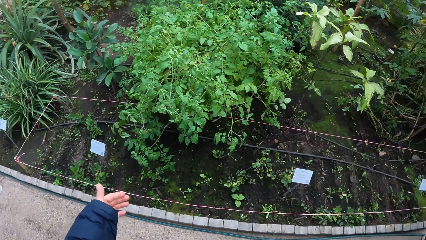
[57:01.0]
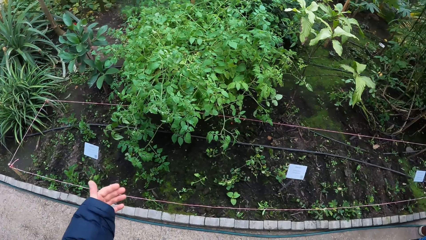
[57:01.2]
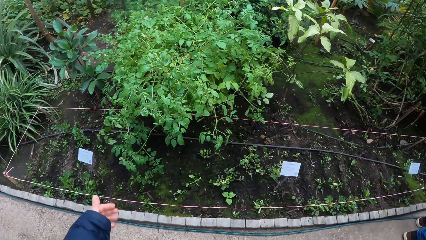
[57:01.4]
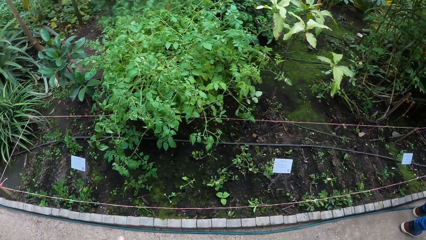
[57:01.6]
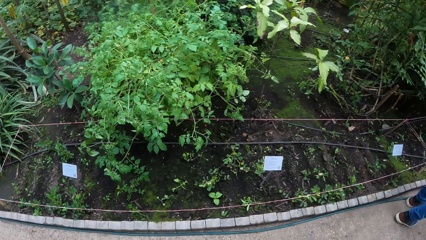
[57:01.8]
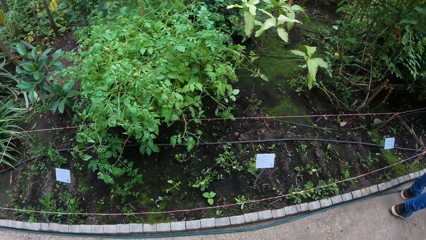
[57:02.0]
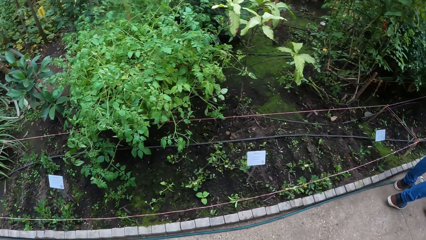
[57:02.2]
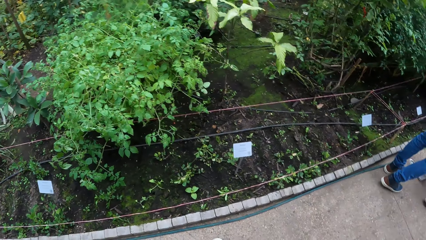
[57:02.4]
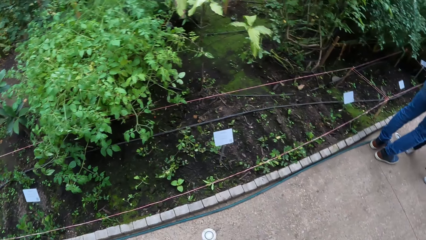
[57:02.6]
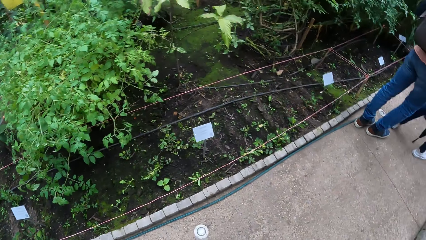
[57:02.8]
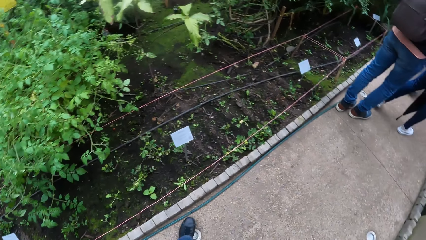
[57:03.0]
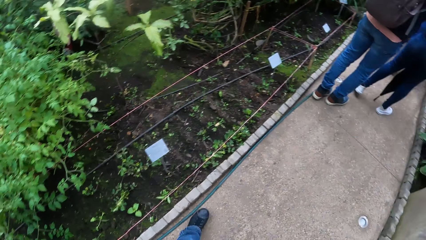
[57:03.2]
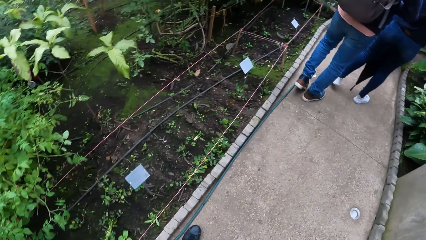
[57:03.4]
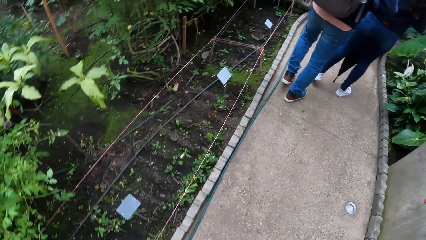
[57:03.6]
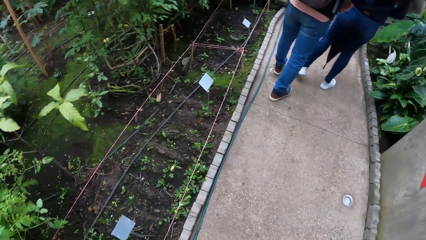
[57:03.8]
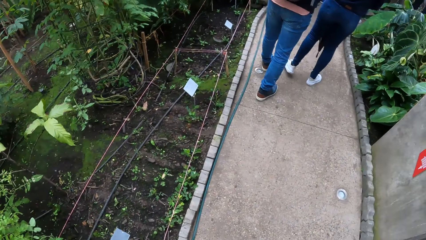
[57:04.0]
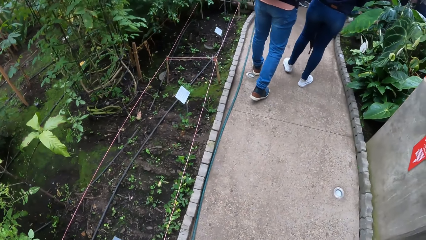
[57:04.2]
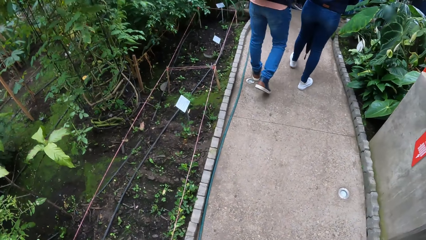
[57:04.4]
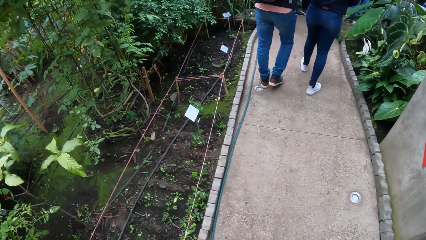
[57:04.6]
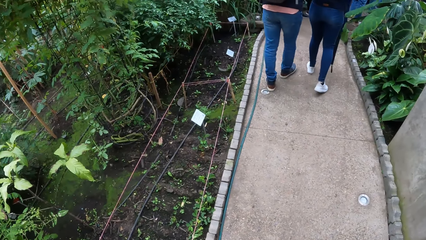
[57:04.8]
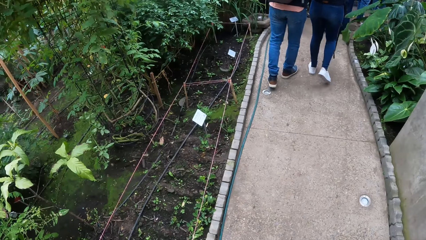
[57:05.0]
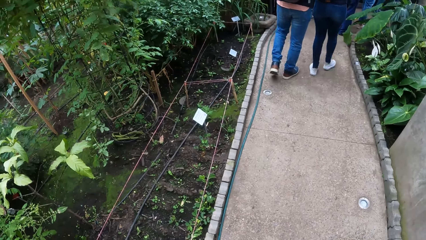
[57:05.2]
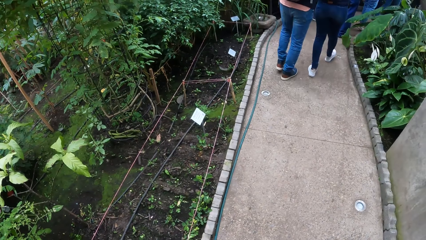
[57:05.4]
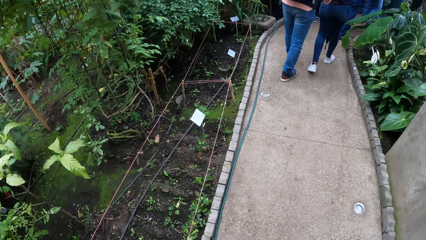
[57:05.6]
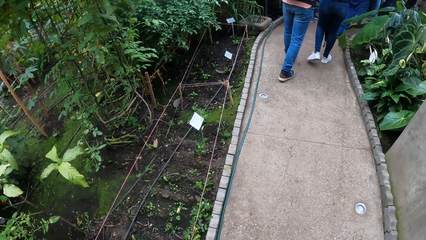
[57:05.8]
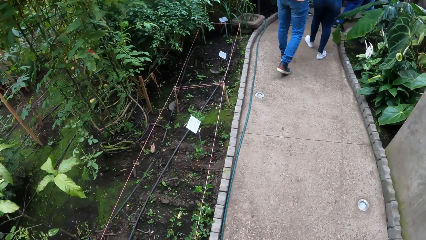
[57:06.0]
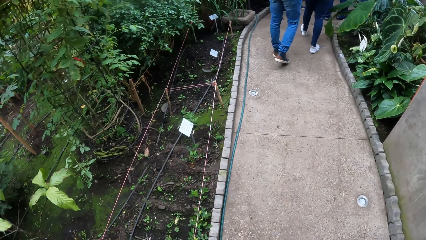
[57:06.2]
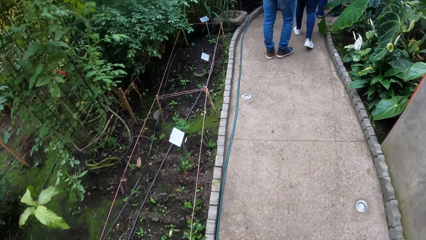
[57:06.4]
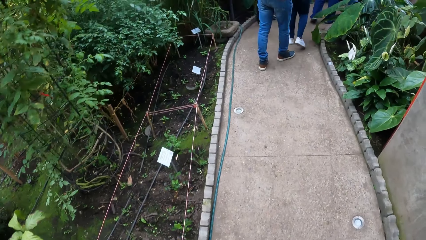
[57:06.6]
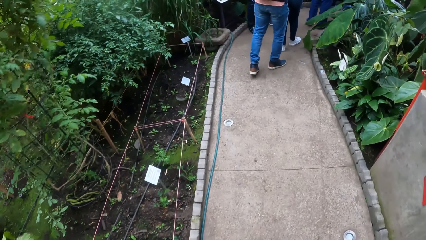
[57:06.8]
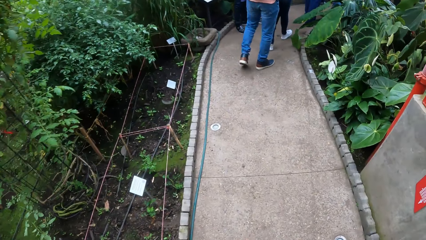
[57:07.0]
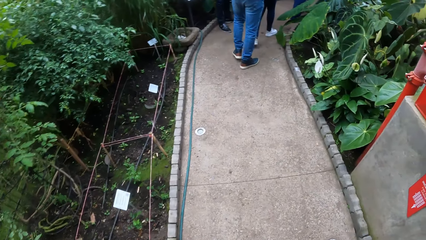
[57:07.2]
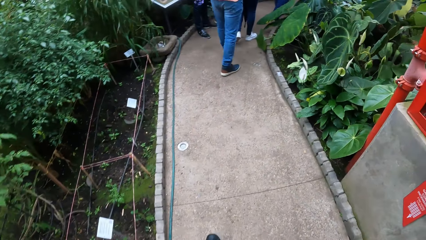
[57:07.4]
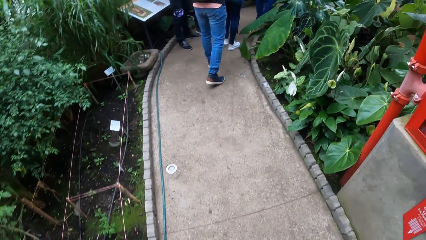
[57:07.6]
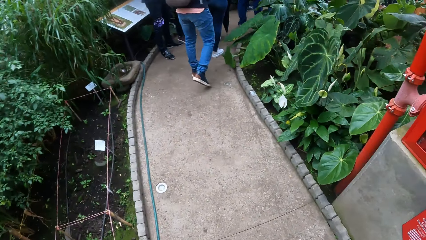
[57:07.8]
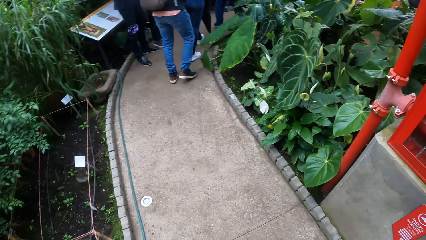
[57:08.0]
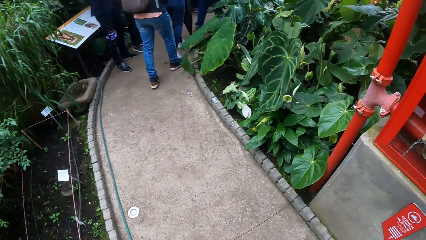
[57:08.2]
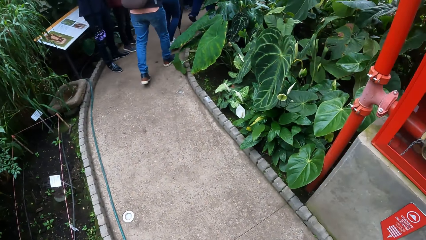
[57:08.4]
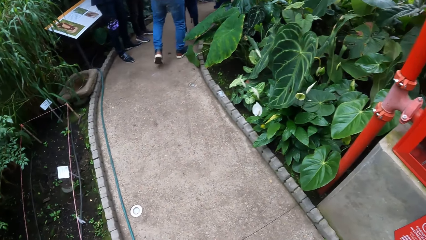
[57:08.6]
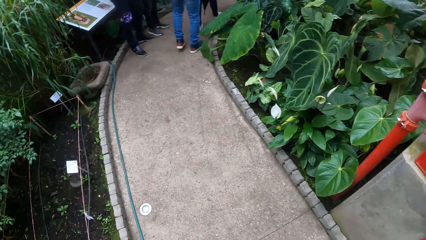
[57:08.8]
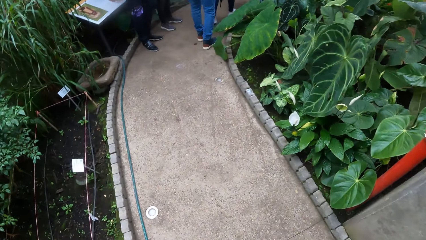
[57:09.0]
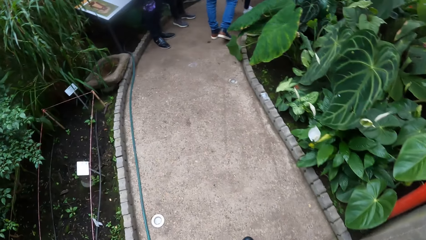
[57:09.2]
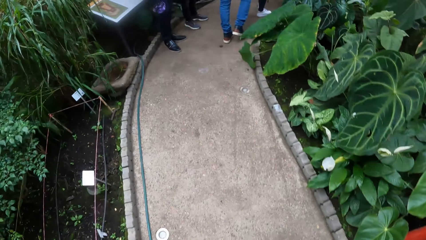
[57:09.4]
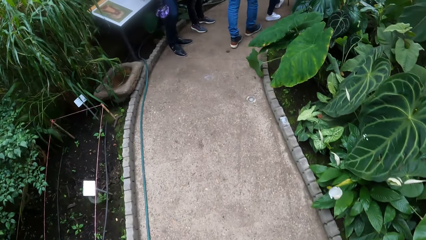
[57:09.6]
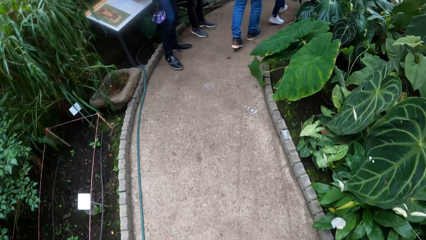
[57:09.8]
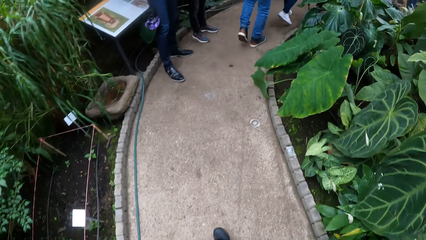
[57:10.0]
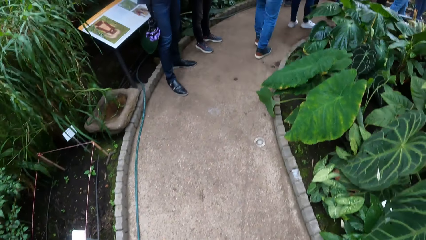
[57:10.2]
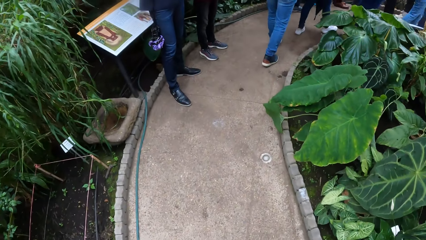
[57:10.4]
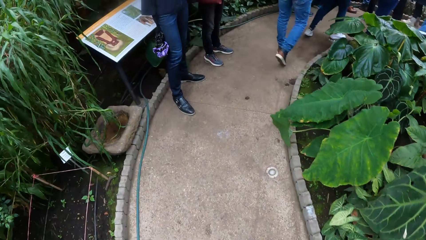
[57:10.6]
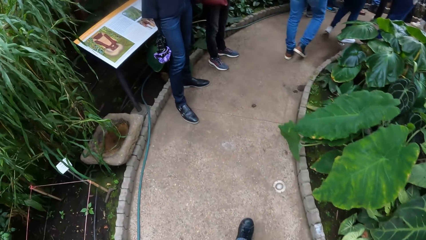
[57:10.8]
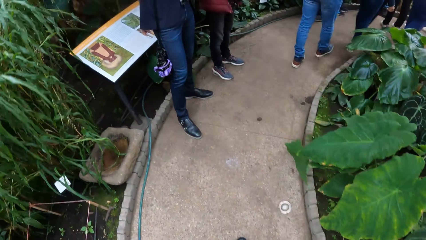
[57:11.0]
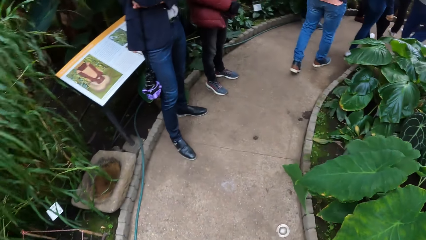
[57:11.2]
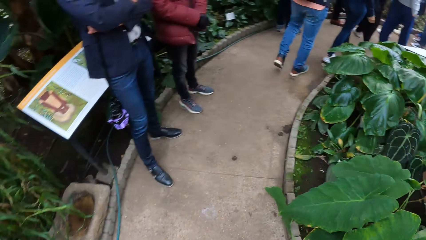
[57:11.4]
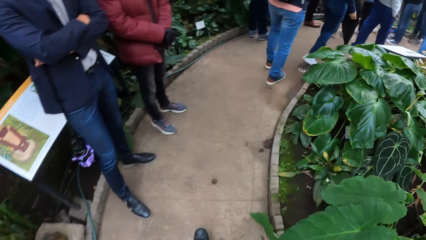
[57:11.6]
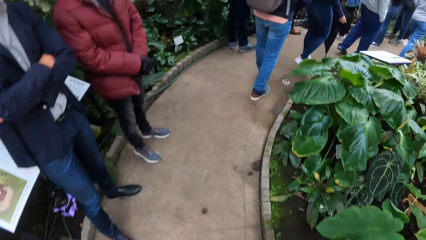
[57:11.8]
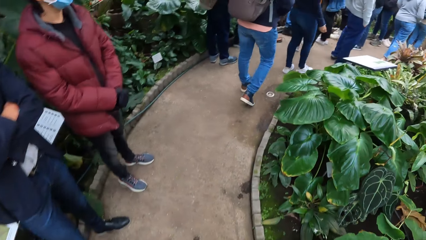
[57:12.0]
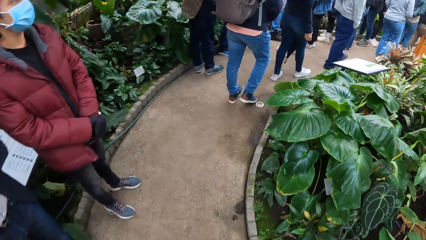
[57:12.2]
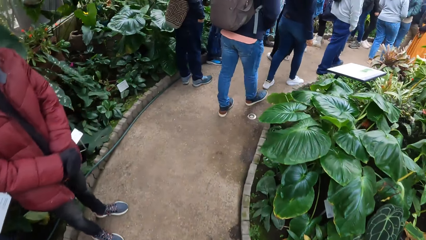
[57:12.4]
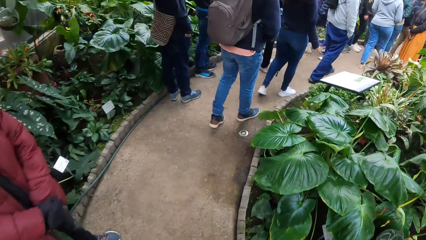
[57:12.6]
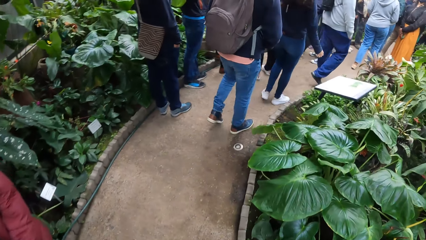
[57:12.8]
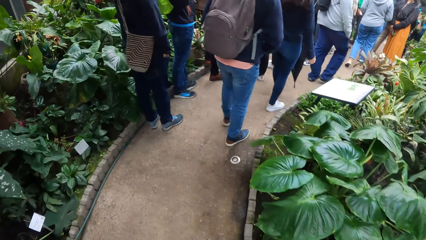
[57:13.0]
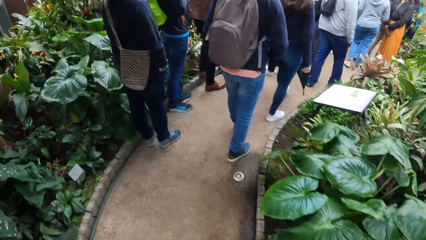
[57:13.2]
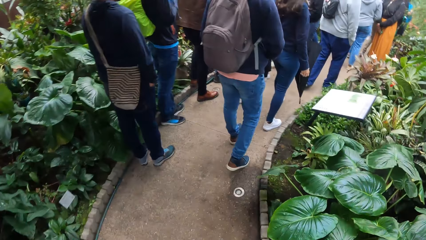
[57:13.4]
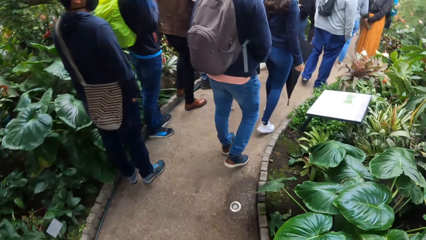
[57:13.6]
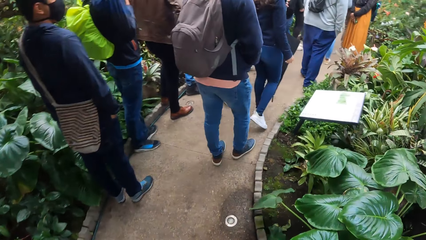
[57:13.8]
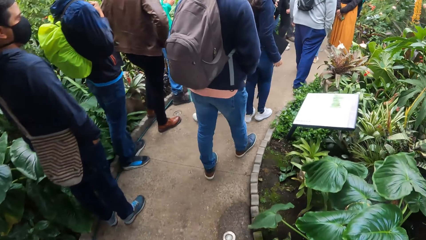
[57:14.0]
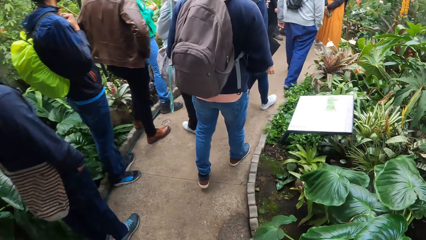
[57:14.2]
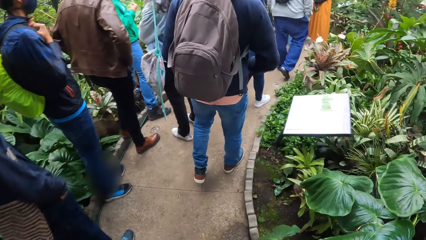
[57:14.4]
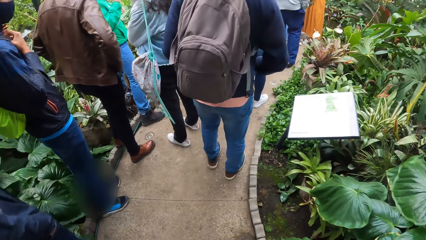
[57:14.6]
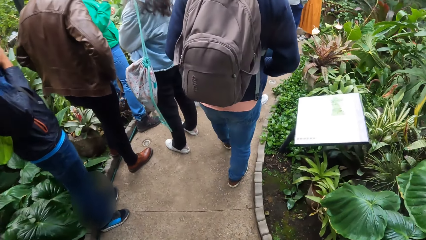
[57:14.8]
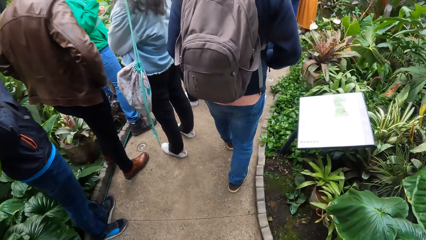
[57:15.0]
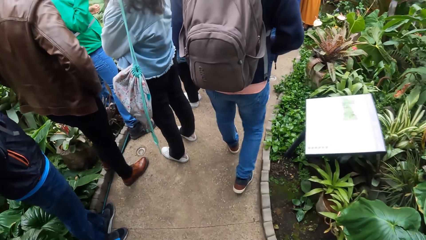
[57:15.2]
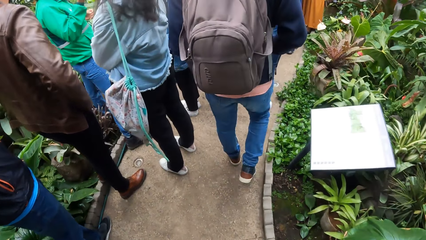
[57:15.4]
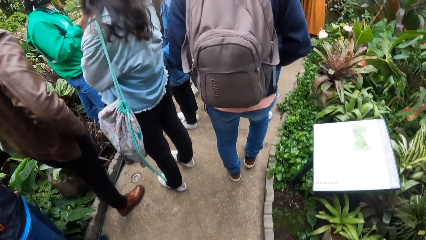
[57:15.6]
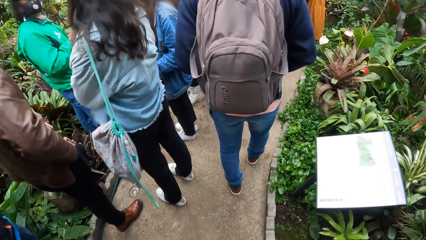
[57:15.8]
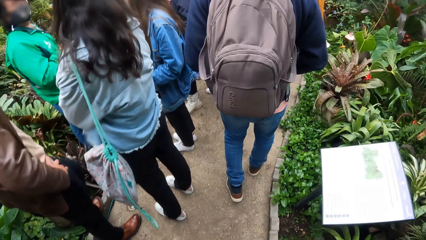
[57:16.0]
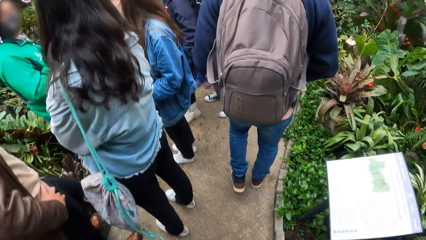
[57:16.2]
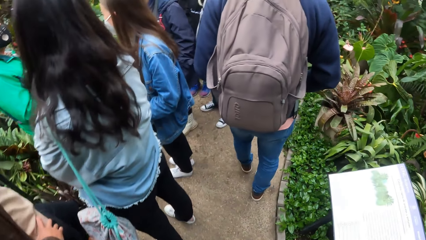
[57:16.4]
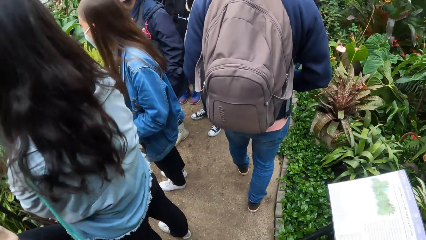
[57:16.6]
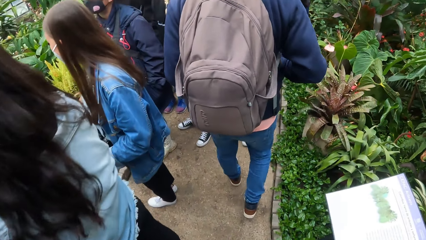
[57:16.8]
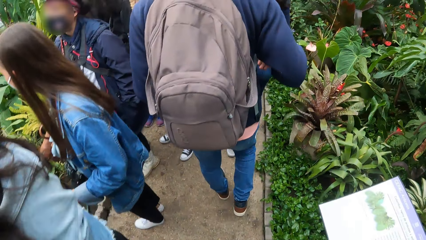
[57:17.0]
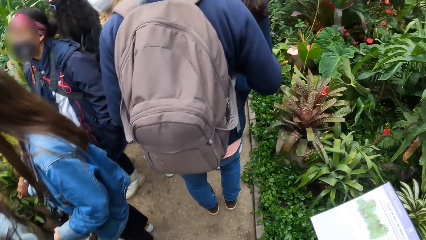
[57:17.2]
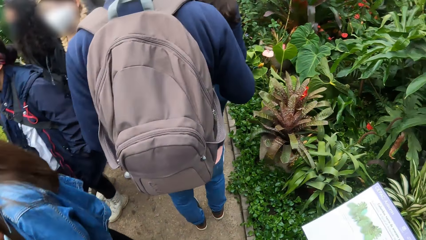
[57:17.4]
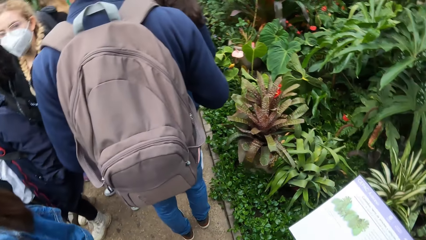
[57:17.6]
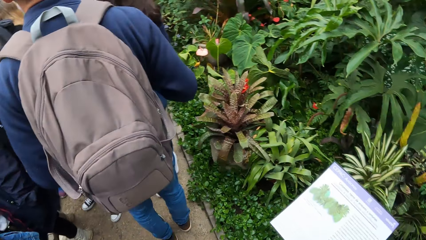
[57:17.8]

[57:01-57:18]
The camera wearer looks around. They walk in the garden with the group of people.
